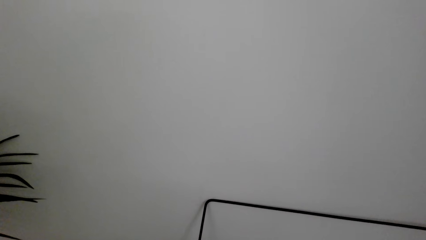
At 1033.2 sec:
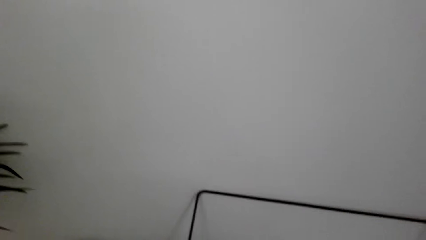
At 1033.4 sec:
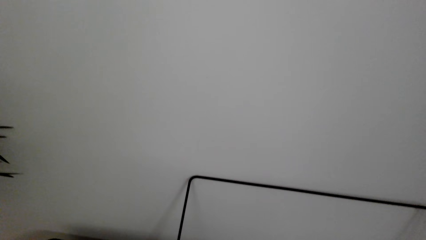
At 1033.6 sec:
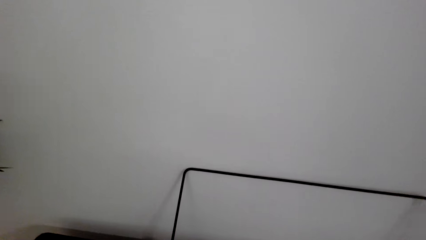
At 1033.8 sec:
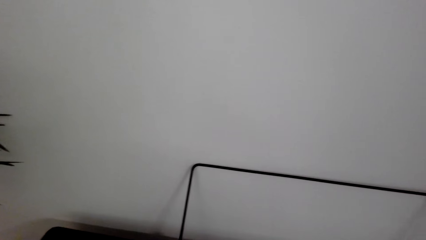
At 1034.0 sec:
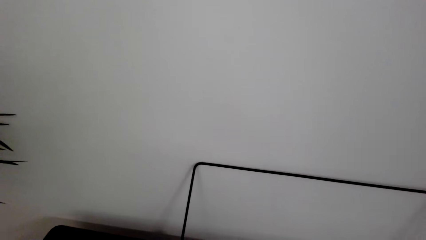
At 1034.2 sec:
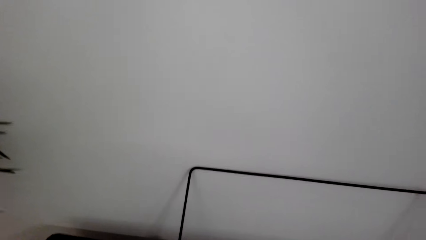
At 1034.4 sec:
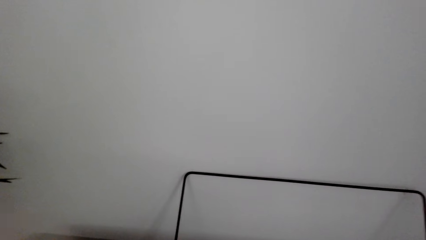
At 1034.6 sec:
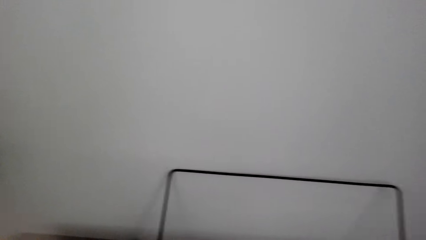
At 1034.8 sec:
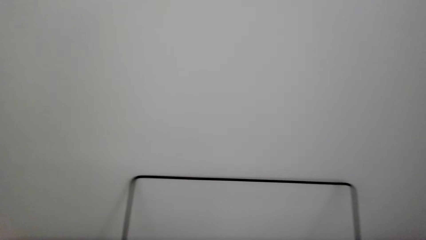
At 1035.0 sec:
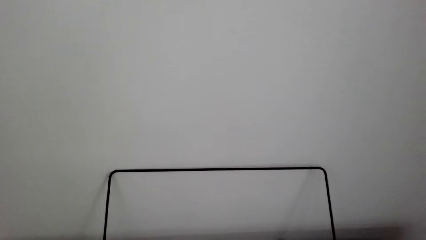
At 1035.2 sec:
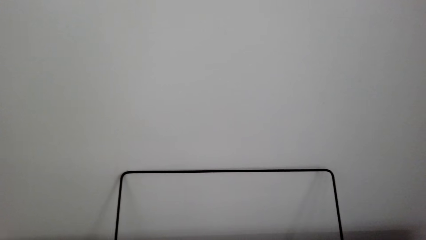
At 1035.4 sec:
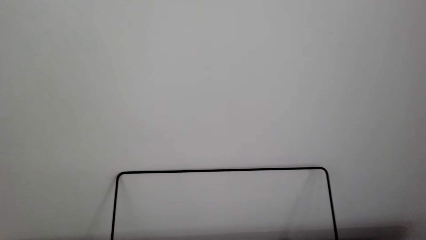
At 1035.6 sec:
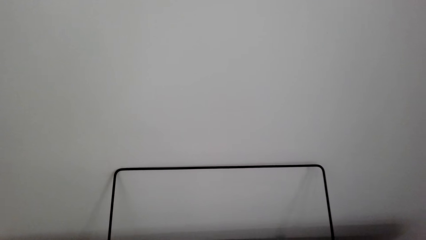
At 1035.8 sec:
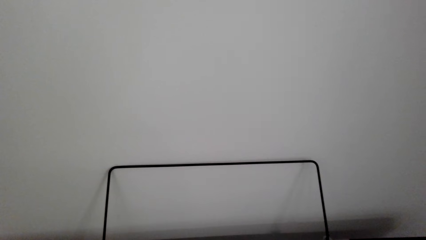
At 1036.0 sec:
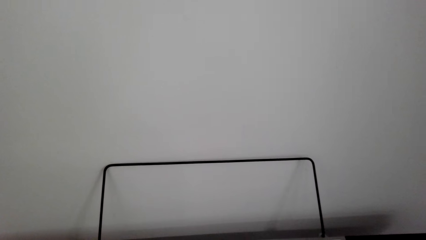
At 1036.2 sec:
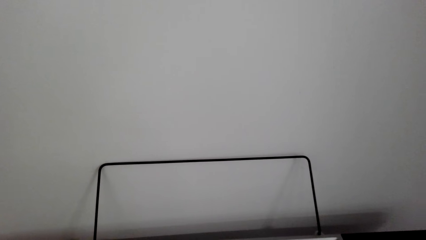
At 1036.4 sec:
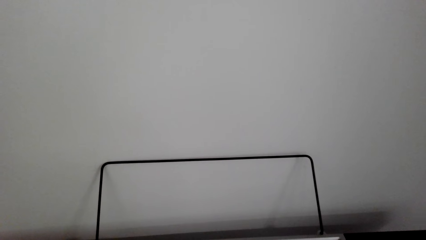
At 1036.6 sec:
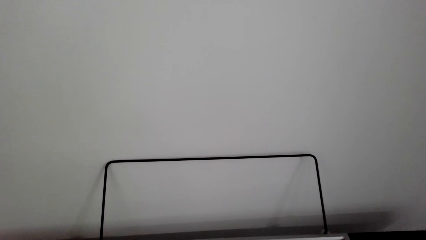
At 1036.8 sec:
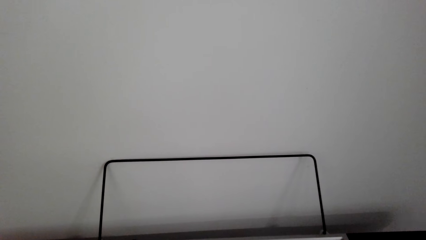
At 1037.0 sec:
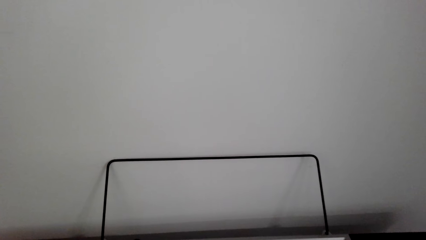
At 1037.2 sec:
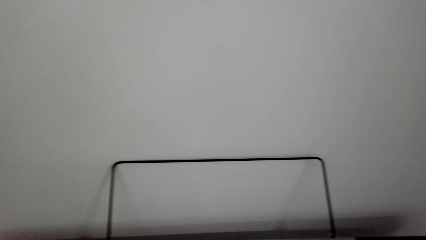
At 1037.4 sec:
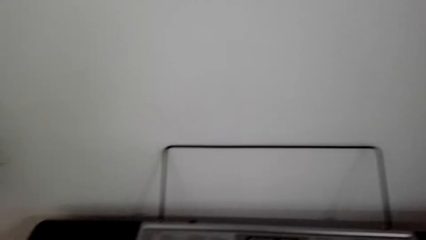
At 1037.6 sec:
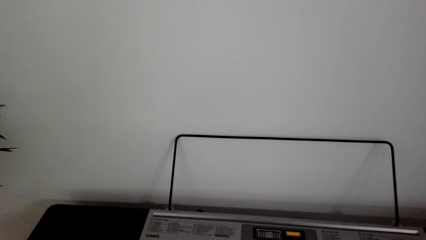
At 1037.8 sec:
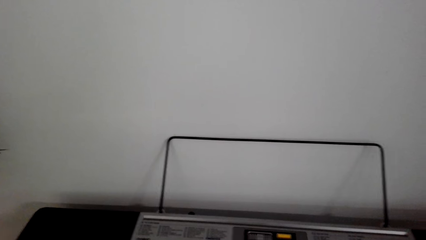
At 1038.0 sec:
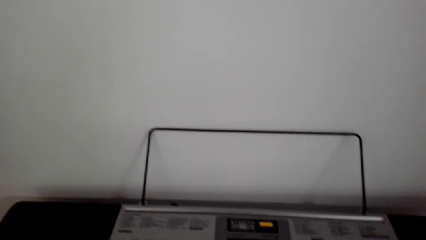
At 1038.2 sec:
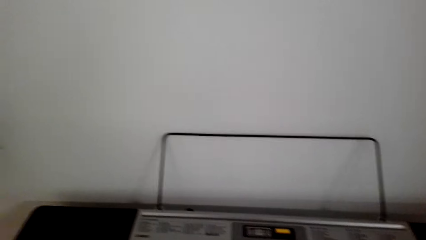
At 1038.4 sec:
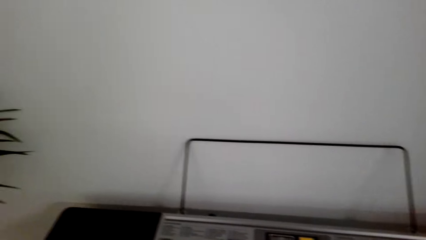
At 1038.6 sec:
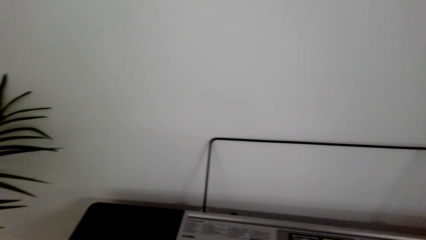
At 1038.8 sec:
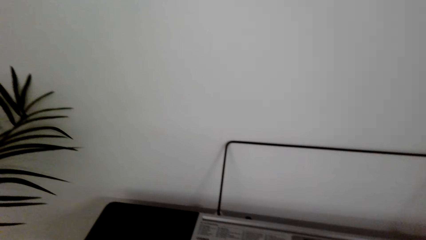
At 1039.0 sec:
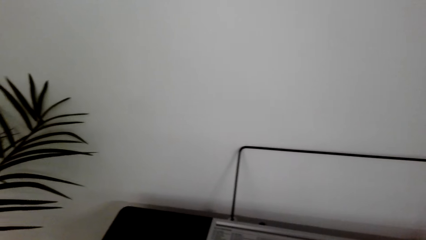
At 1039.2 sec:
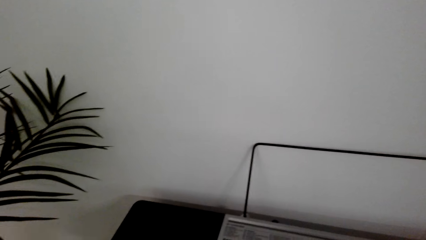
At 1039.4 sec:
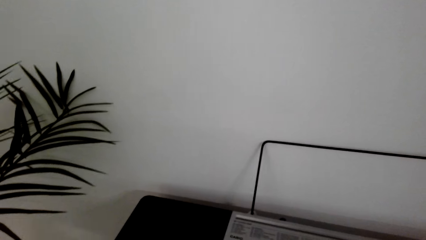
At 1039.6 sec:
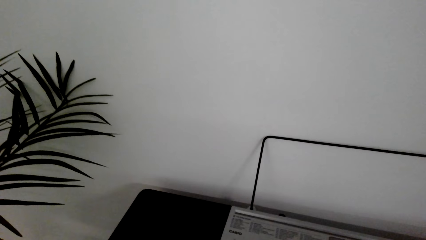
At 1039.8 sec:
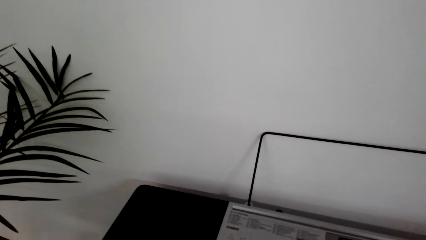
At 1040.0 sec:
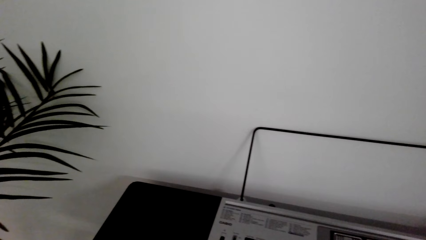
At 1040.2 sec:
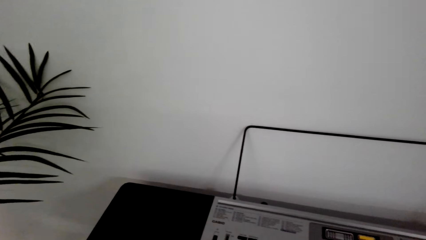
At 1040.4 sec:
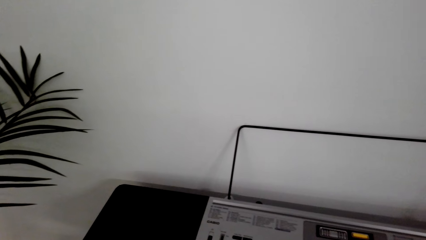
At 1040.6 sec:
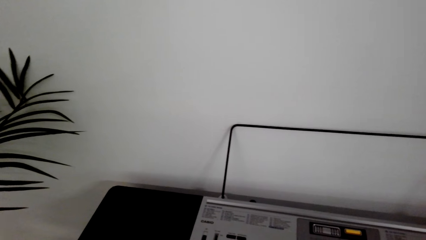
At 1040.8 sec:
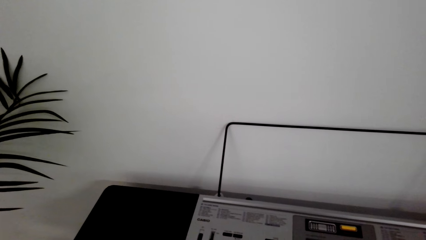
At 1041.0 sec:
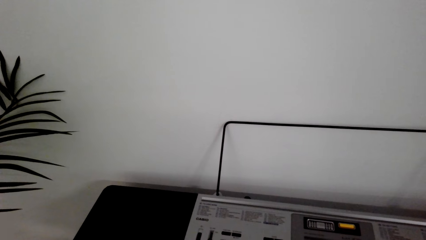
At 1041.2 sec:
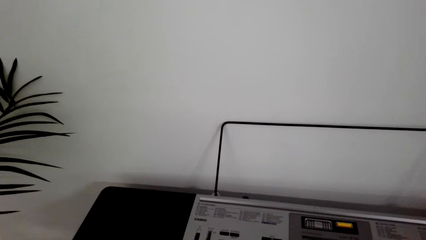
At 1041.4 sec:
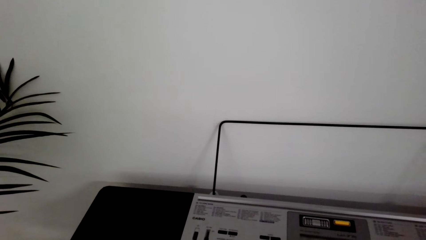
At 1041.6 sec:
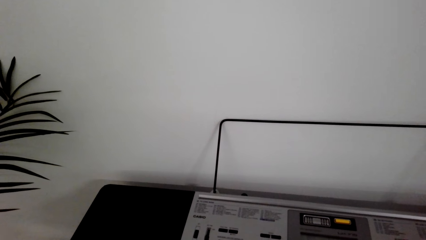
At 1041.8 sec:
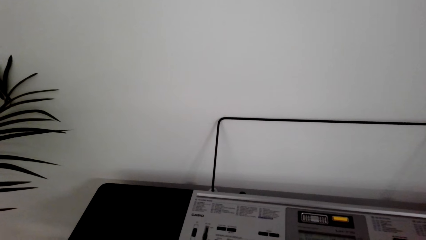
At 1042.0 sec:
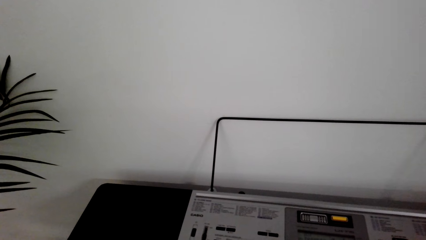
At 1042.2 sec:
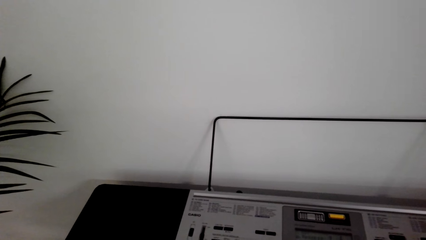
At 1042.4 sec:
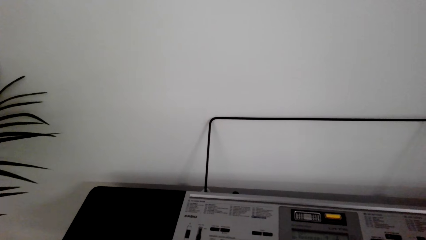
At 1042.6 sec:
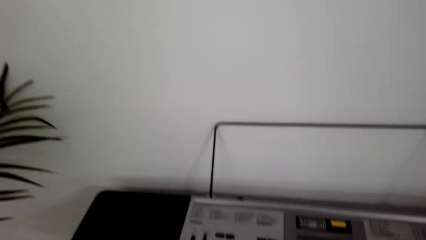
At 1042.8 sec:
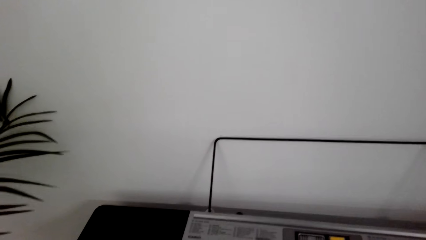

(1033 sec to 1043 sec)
The camera wearer plays the piano.

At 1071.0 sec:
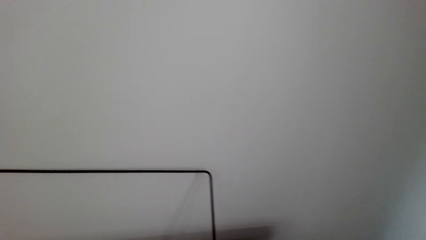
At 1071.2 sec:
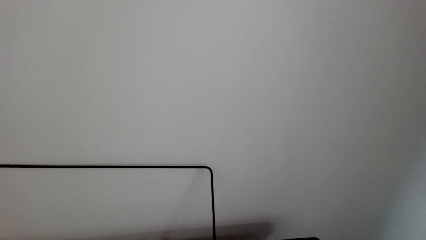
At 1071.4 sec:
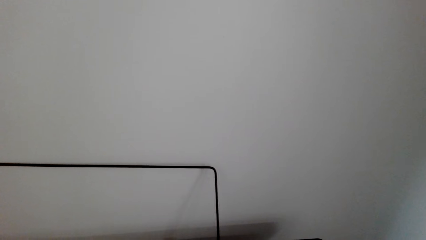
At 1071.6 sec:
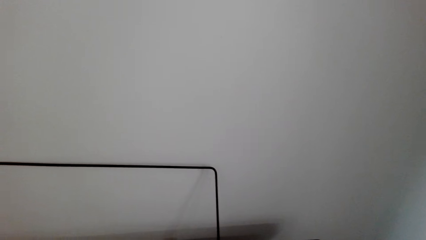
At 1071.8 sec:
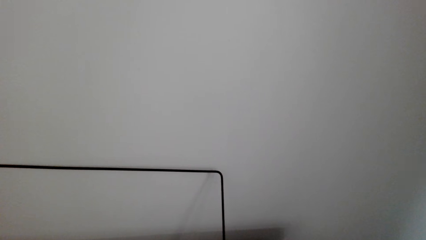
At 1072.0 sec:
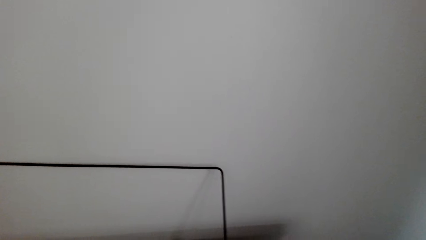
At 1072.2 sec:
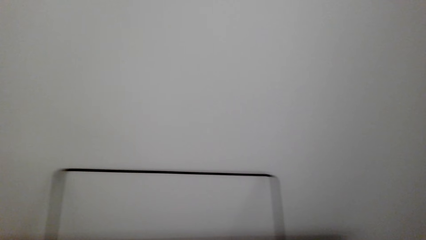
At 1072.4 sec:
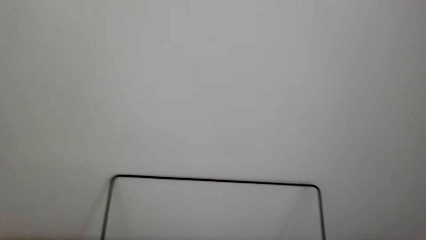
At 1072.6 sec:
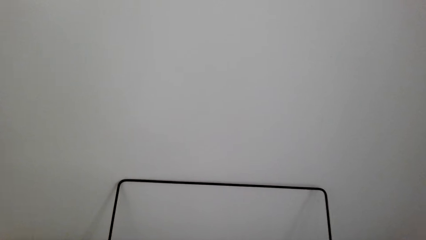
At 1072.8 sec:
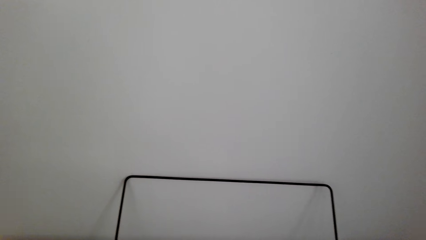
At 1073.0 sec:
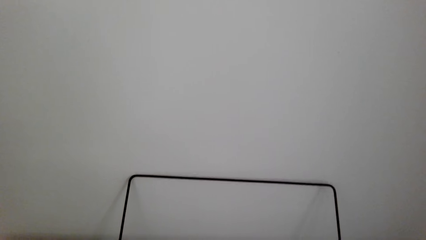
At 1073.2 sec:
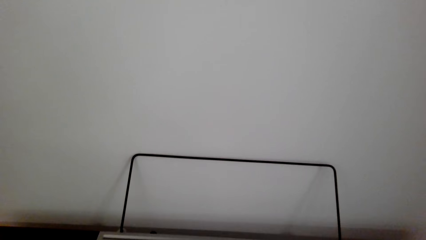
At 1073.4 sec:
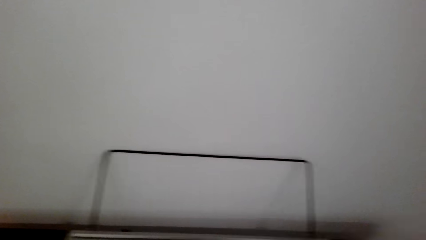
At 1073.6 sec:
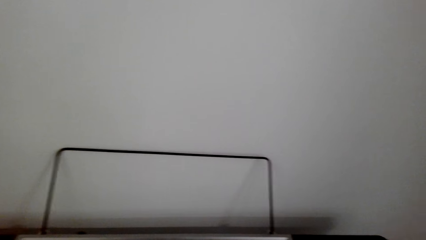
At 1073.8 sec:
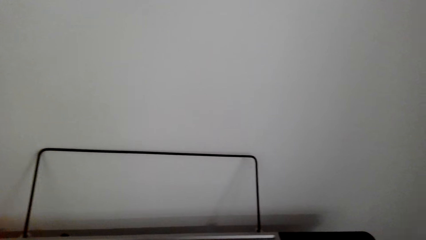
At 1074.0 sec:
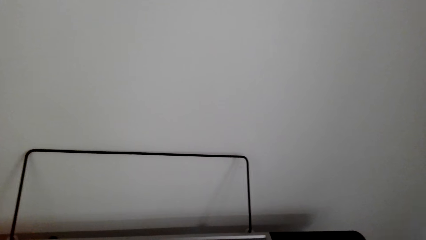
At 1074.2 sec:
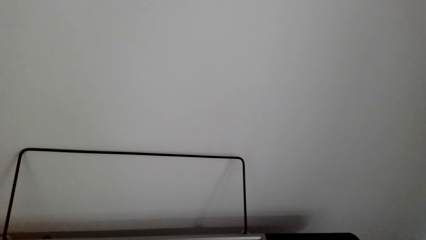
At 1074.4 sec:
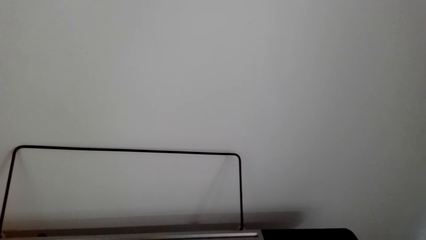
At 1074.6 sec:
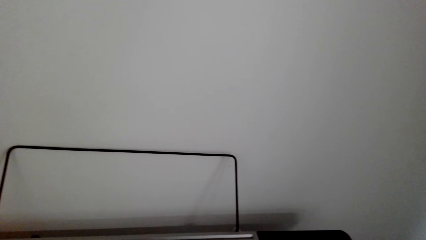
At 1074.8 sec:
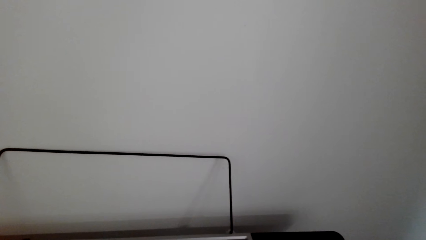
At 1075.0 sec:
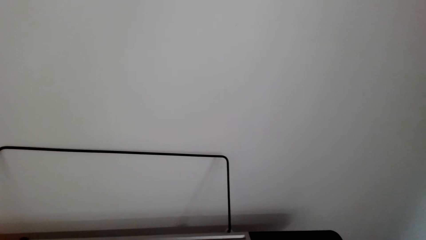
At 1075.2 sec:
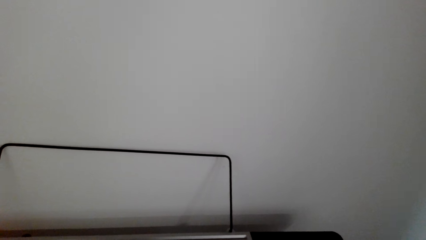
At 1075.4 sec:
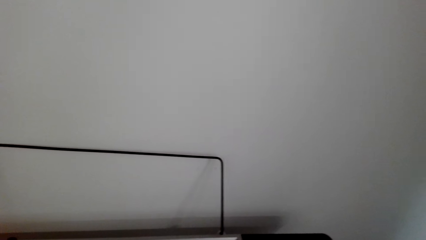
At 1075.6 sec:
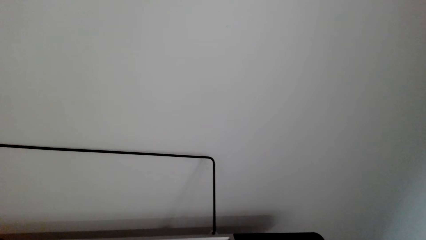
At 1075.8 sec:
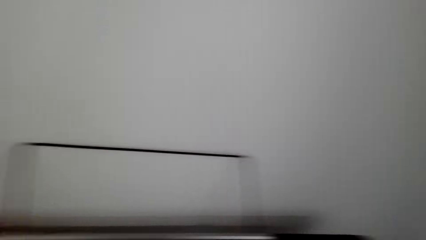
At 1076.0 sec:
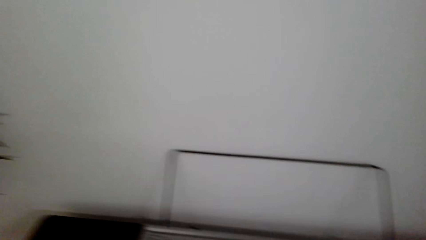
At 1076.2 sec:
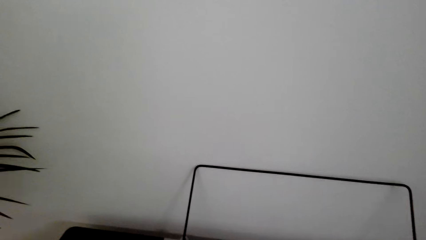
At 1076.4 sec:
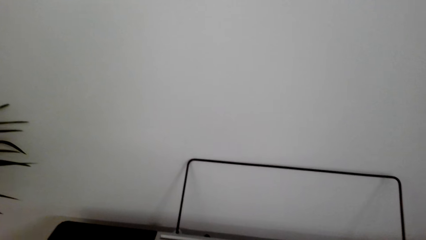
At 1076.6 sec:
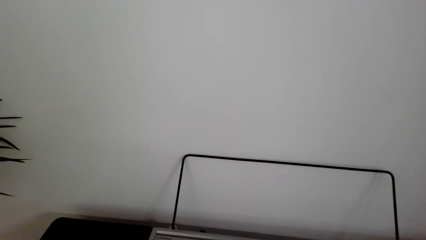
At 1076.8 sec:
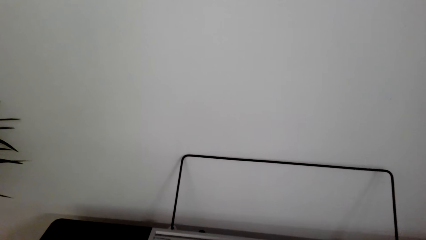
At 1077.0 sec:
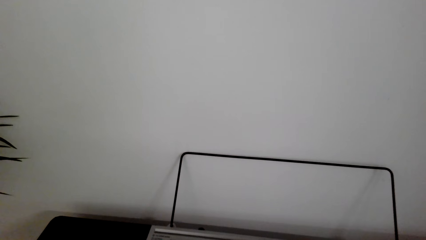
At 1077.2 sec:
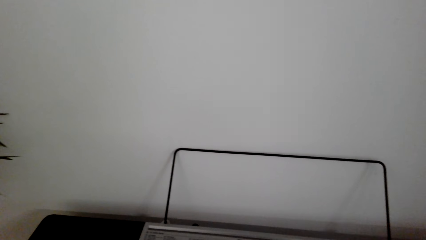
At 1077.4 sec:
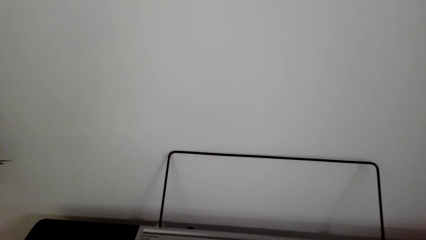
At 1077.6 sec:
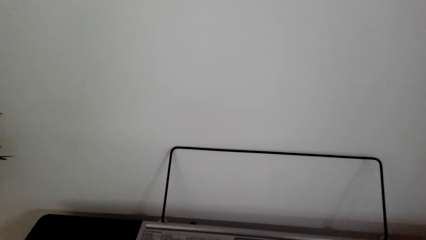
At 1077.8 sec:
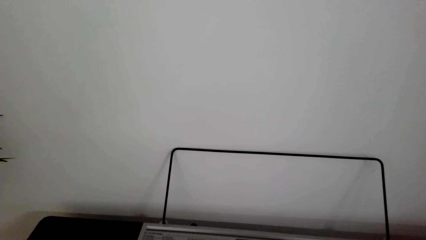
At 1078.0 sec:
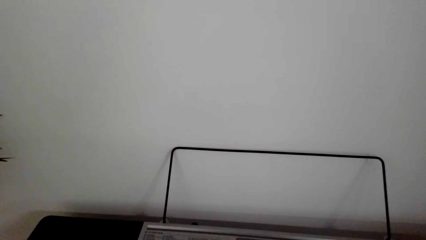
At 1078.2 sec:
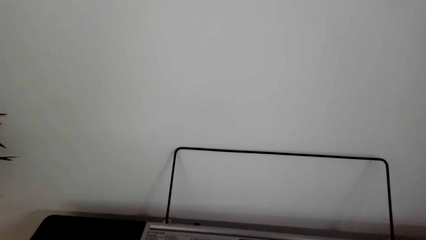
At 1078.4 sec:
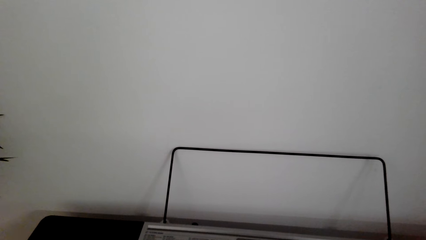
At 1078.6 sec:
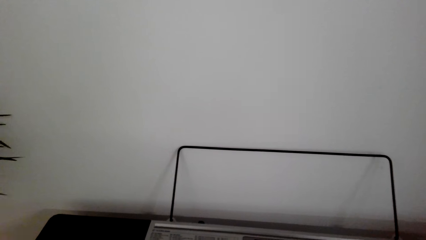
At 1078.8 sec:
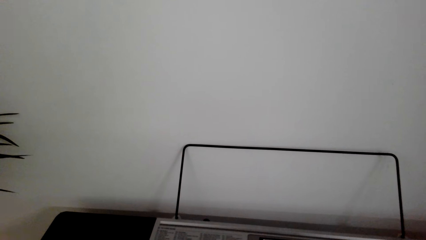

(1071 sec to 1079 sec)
The camera wearer looks around.
